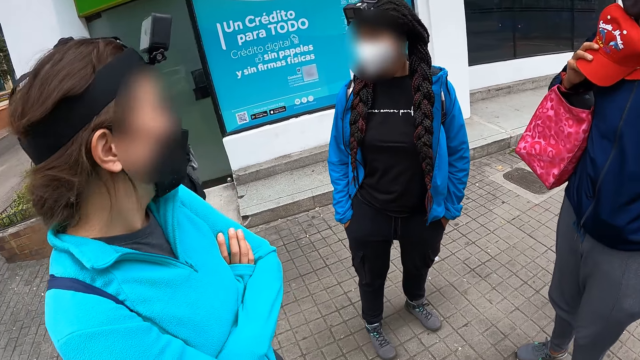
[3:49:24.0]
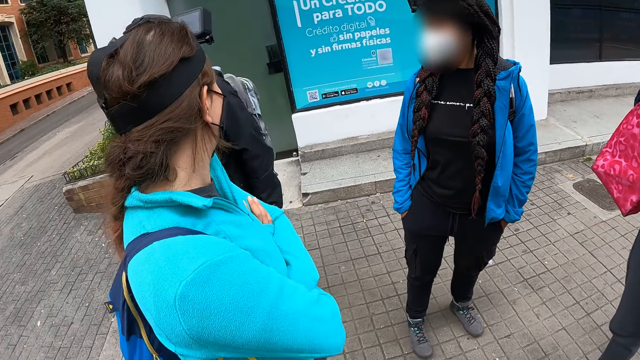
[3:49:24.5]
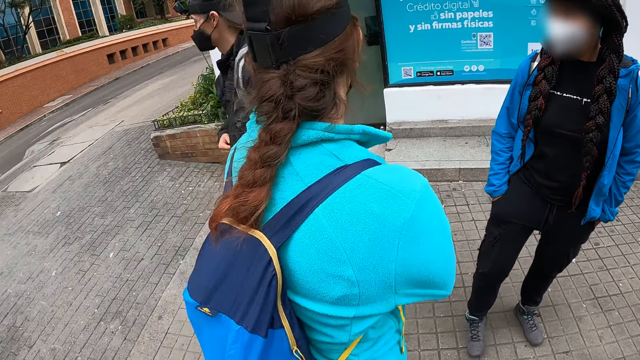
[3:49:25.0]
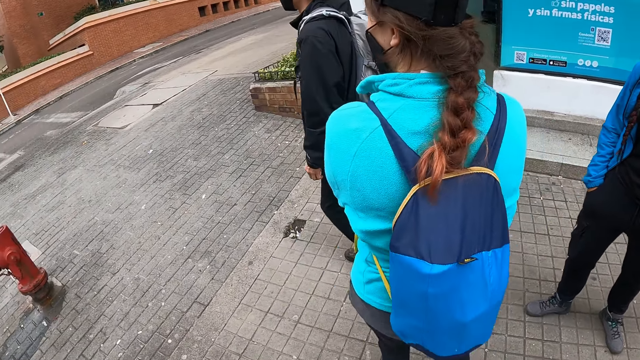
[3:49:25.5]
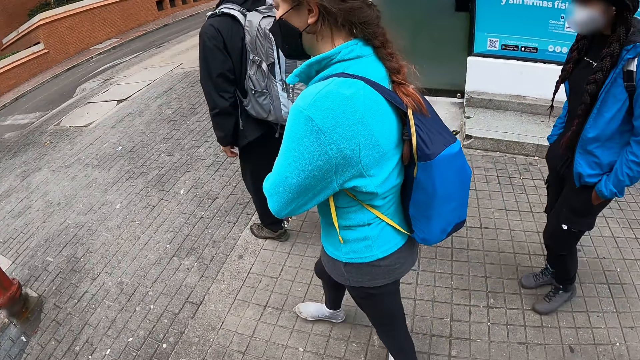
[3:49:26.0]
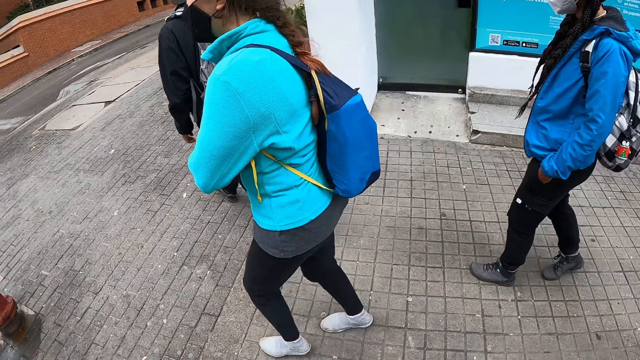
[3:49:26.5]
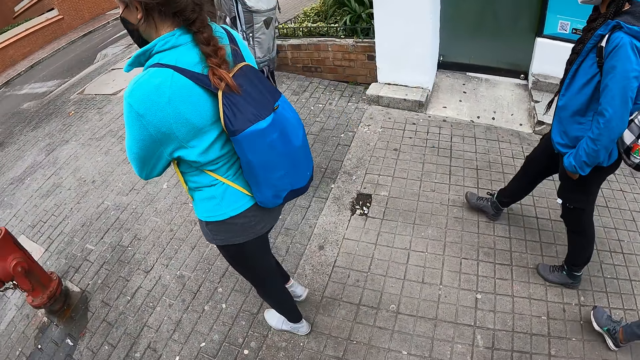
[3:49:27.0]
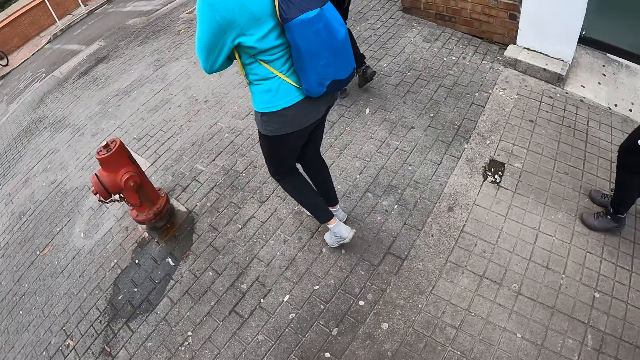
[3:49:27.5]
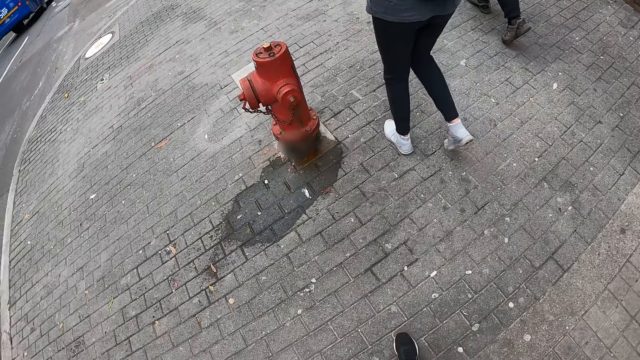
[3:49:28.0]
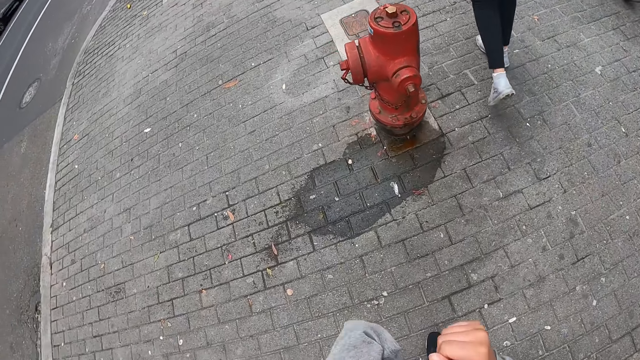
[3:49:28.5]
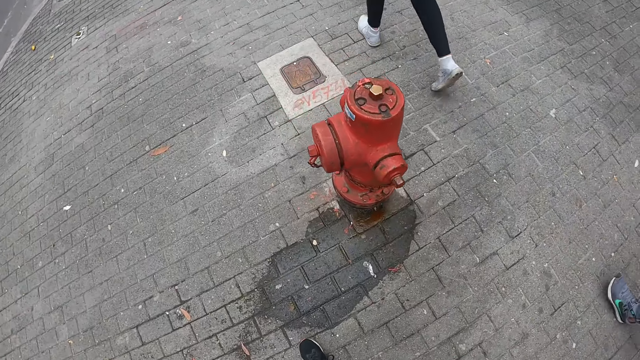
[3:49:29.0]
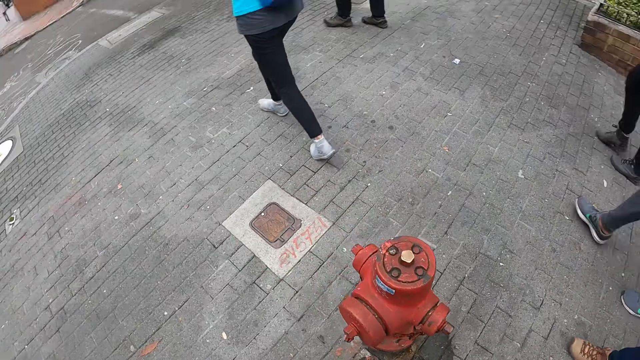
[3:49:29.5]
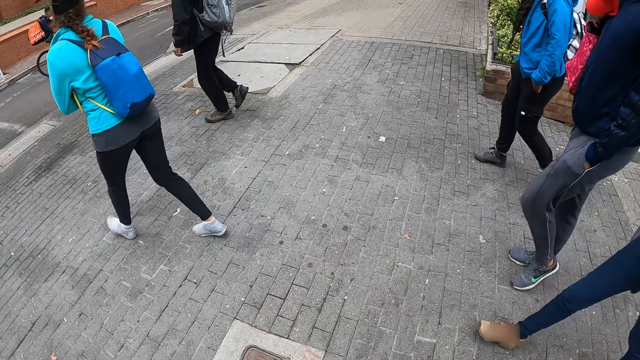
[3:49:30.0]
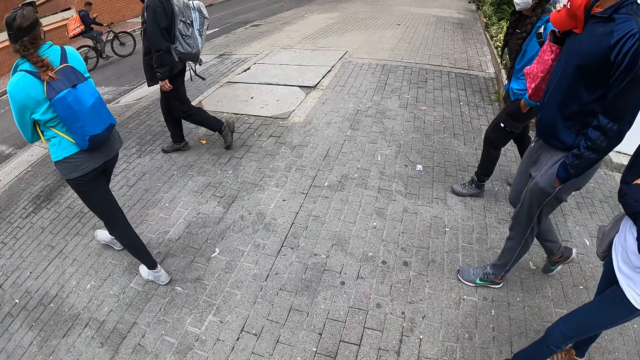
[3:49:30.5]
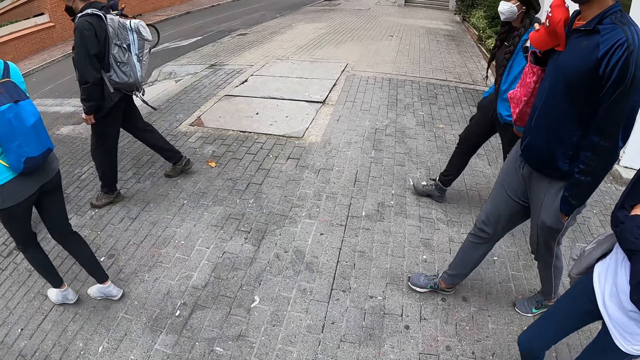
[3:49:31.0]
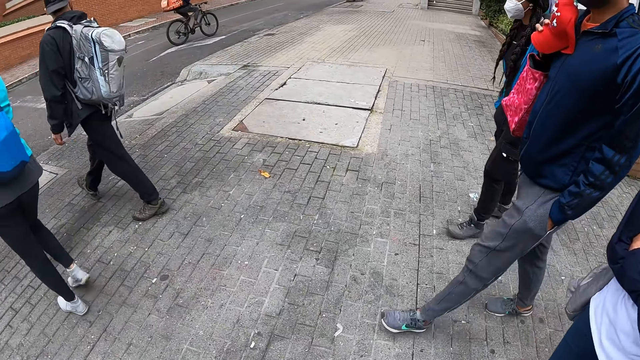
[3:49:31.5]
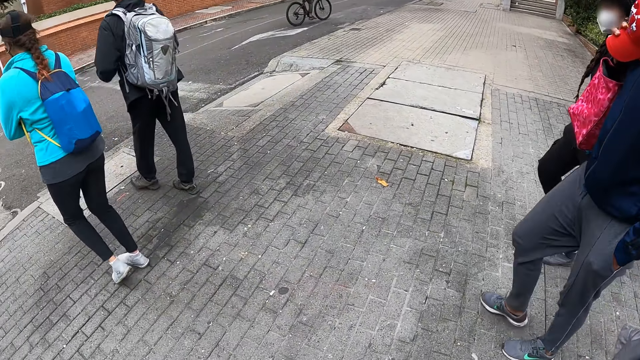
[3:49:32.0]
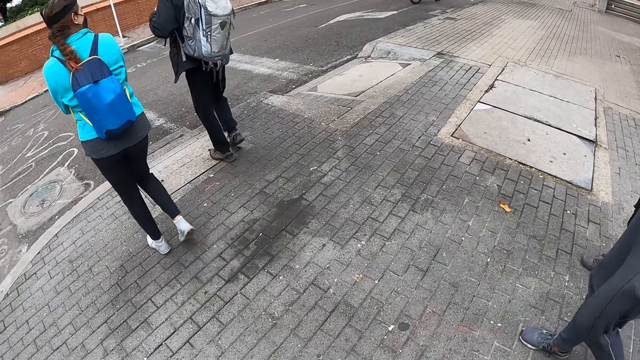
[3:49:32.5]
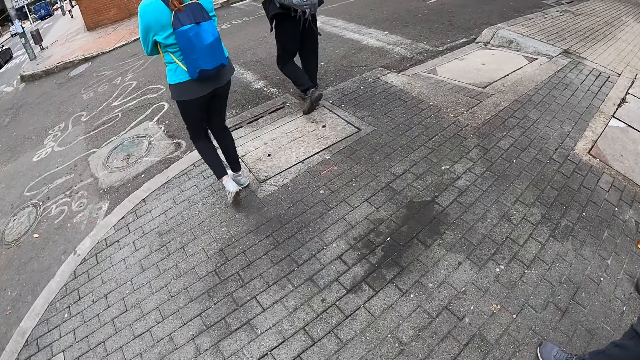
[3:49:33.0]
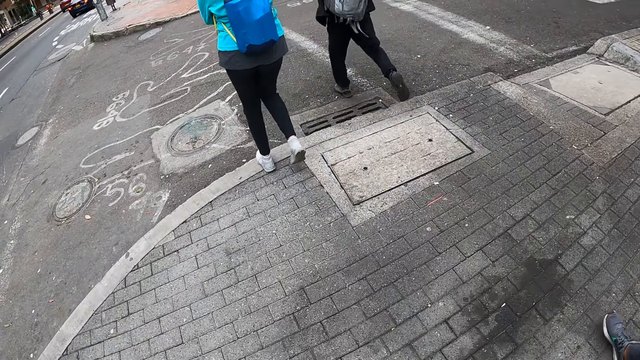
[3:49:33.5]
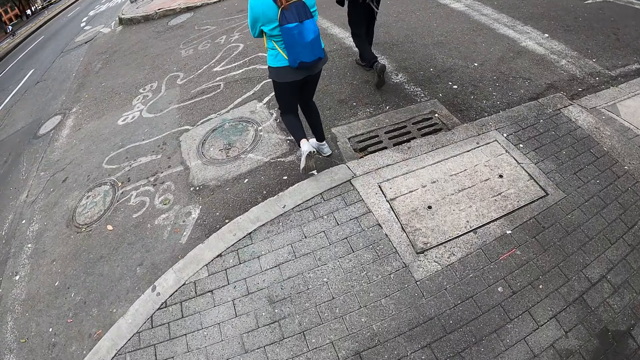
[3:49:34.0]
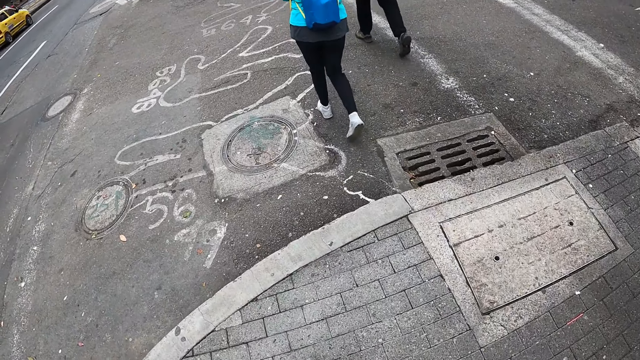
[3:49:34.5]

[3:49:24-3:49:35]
The camera wearer and two men and three women walk on the streets.

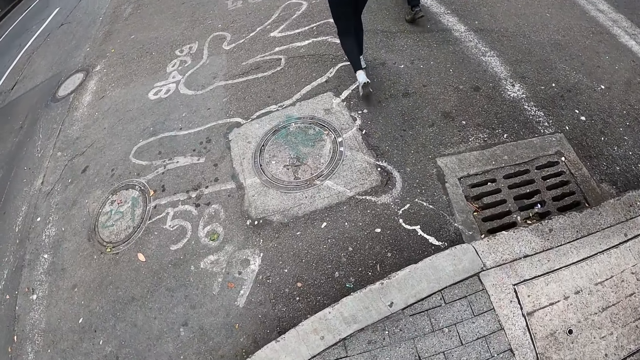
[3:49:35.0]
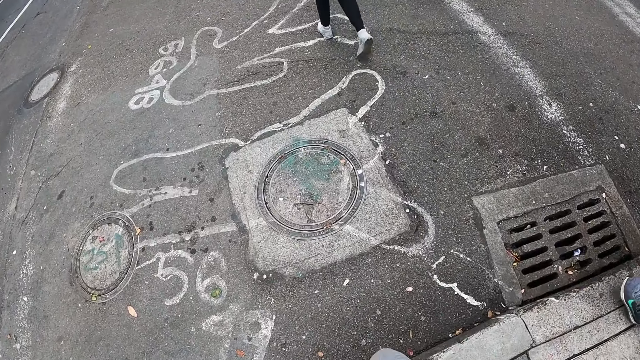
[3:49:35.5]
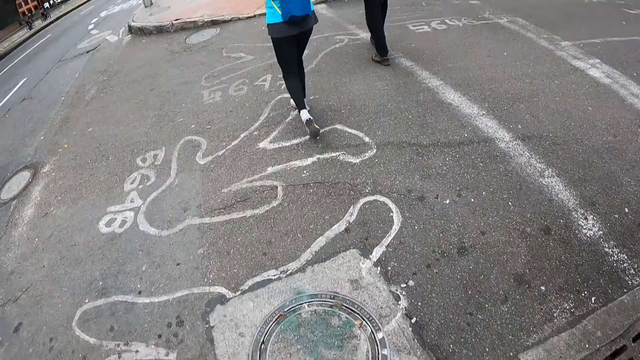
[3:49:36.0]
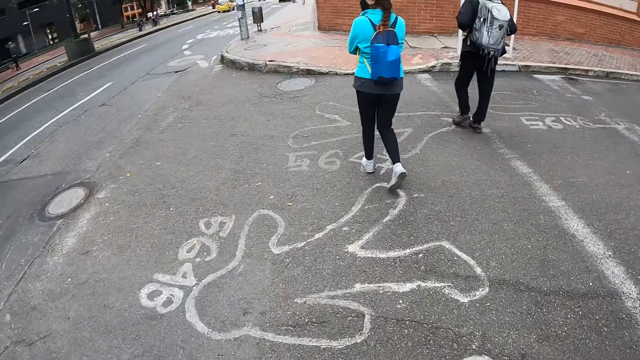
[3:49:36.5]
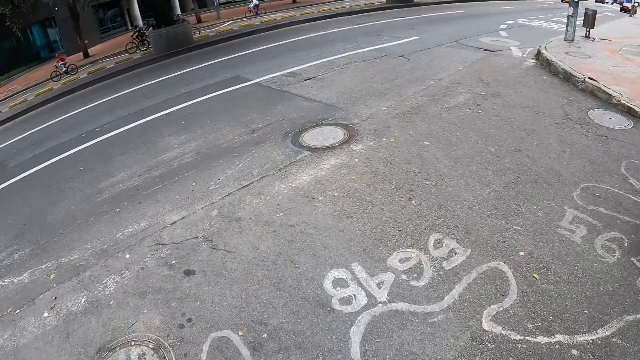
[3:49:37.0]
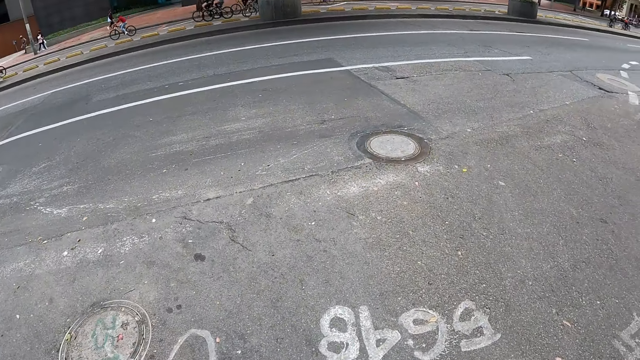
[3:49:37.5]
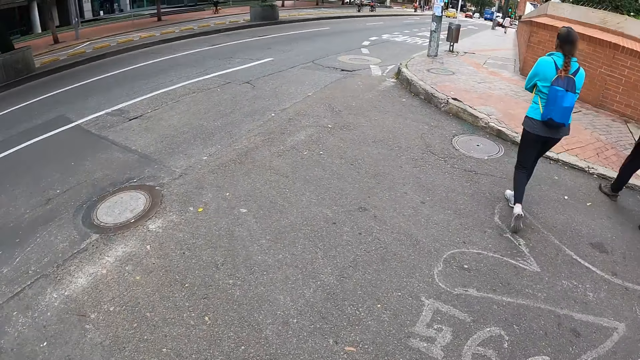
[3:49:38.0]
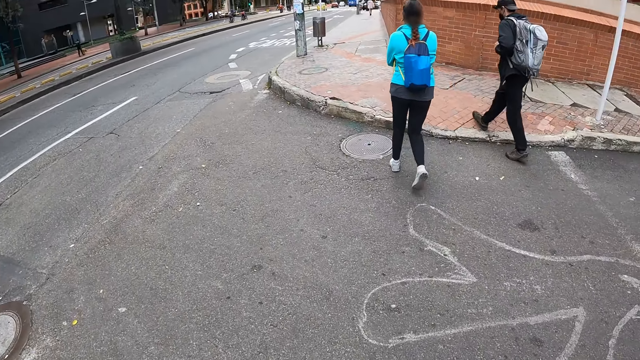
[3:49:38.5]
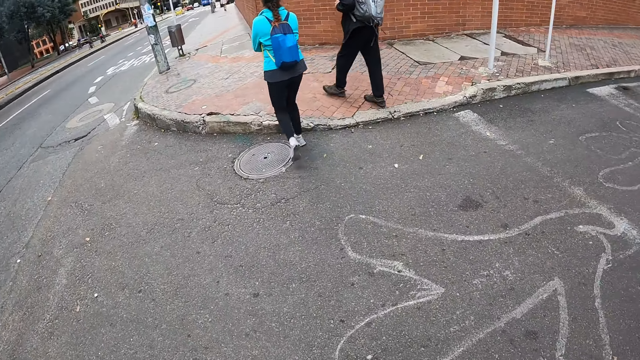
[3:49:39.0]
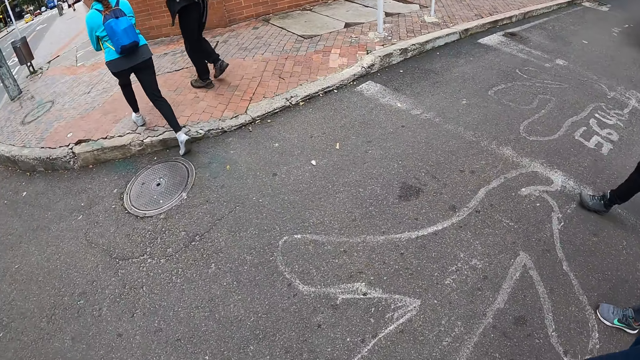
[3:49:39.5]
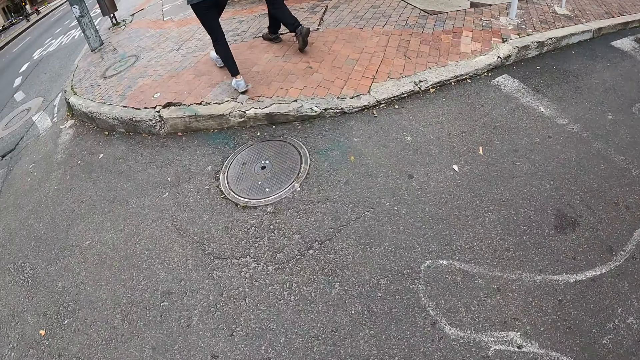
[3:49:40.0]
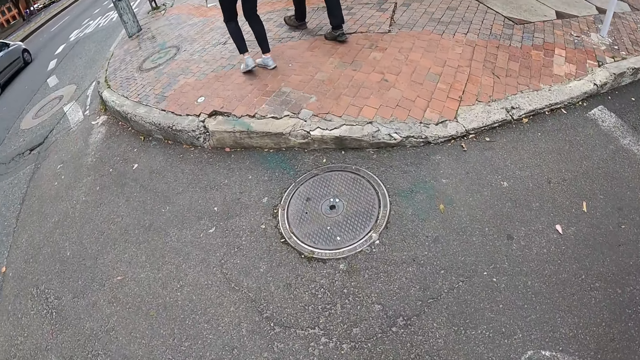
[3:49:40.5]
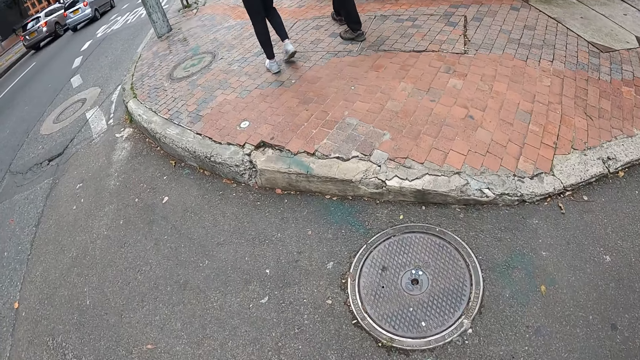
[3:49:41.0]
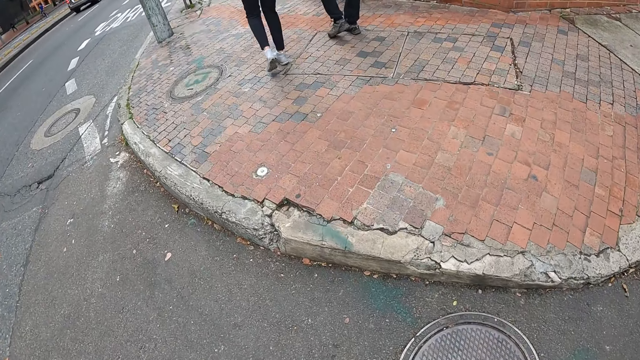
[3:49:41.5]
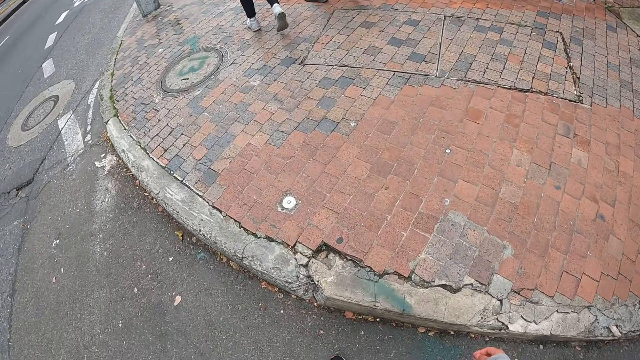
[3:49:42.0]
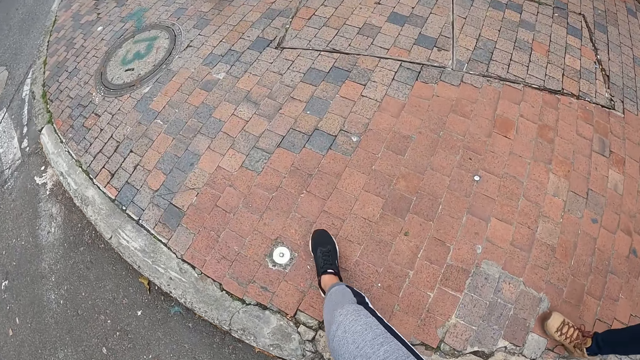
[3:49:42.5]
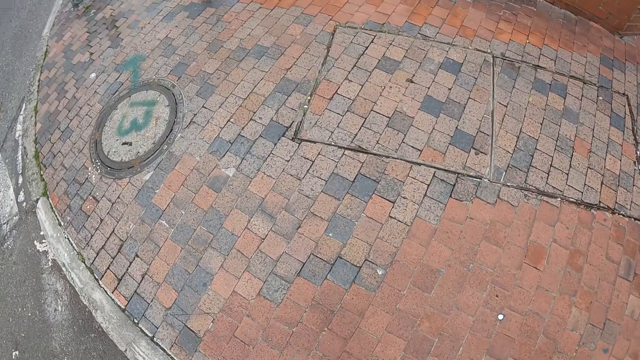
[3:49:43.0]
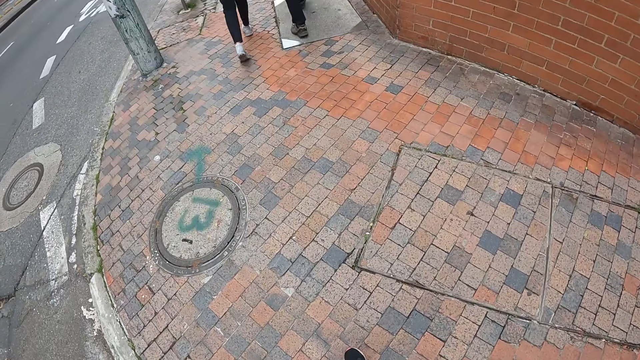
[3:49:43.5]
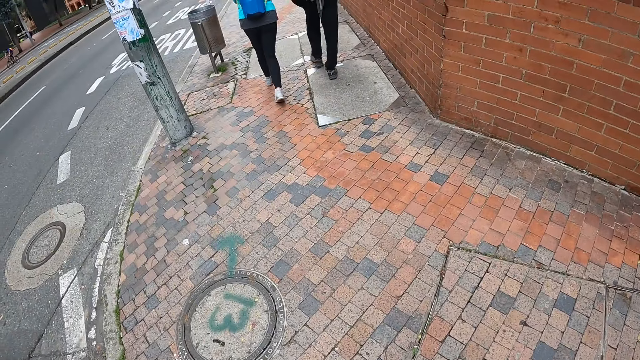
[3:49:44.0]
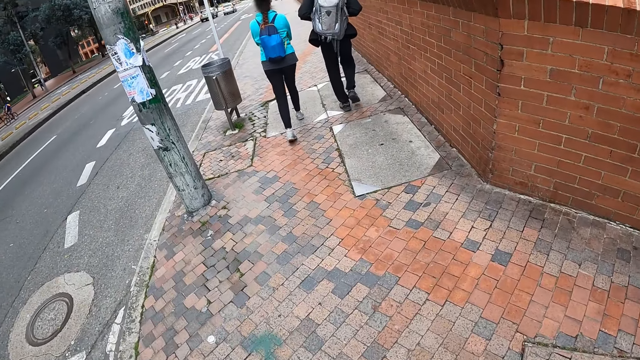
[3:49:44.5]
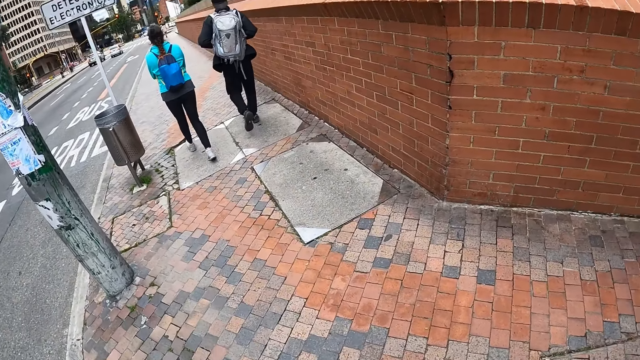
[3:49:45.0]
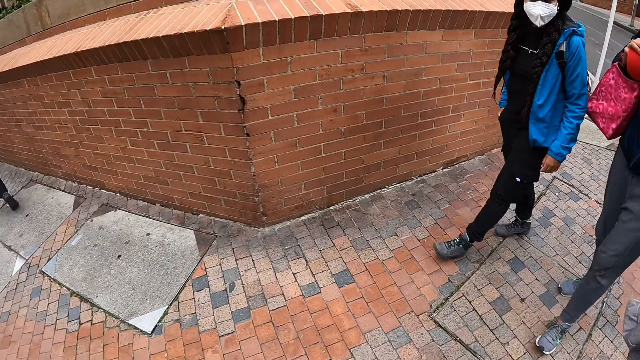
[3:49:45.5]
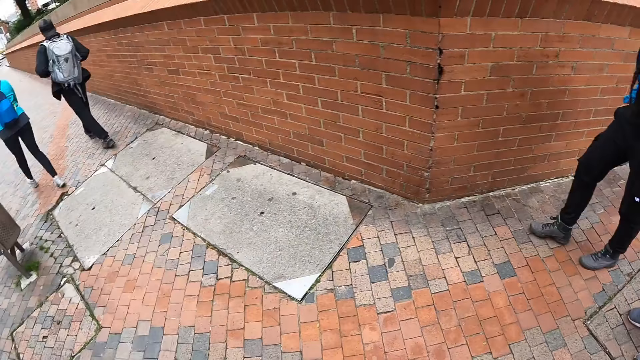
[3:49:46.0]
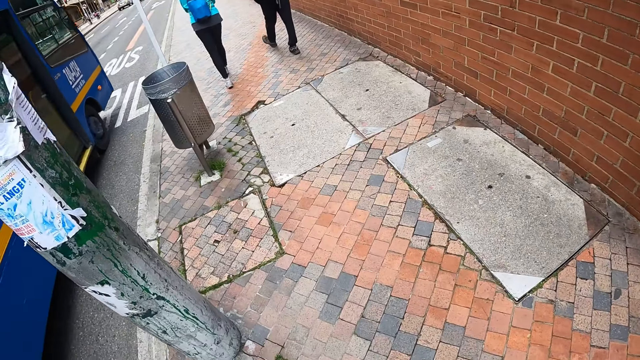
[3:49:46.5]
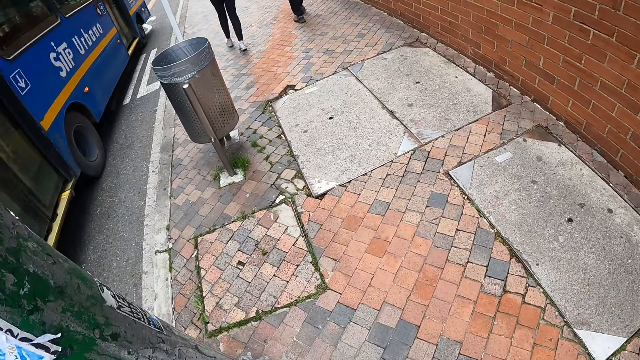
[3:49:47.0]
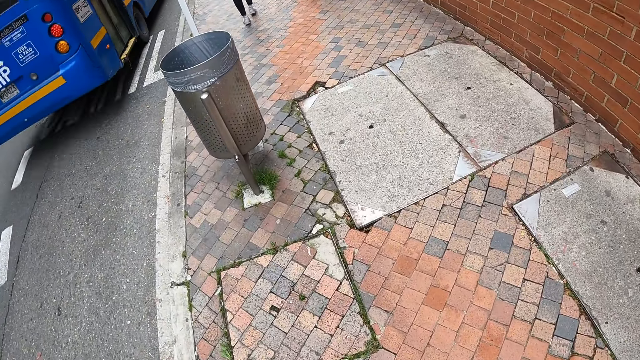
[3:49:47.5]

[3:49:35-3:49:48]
The camera wearer looks around. They walk. They turn.
